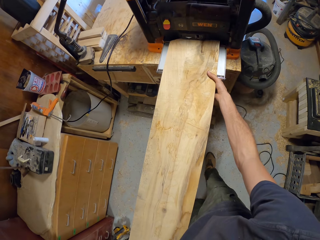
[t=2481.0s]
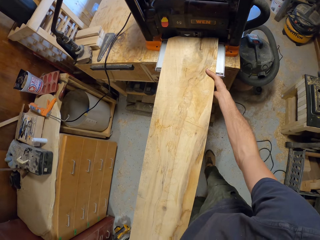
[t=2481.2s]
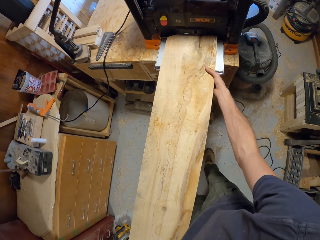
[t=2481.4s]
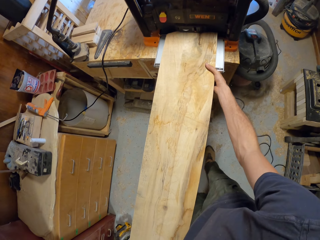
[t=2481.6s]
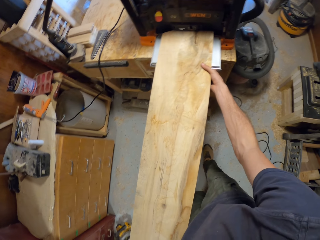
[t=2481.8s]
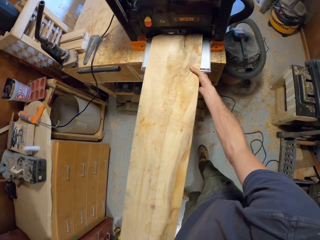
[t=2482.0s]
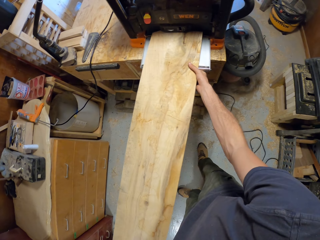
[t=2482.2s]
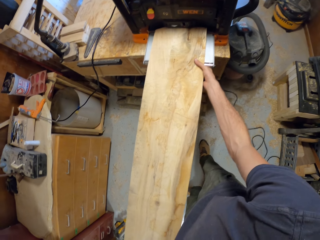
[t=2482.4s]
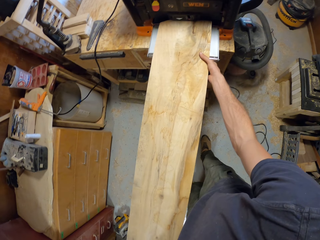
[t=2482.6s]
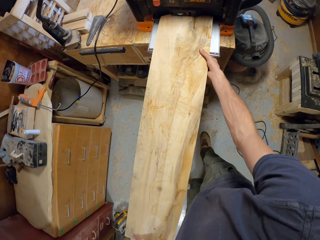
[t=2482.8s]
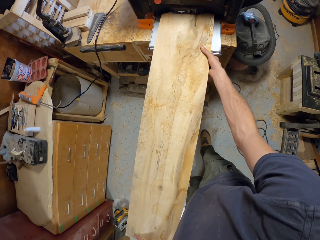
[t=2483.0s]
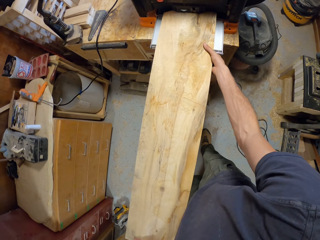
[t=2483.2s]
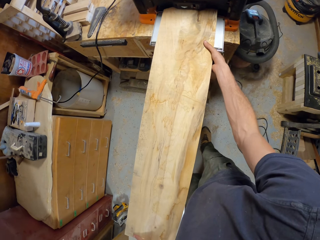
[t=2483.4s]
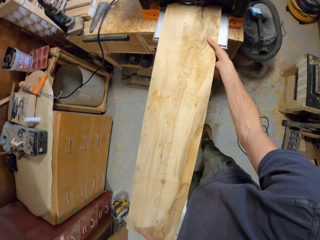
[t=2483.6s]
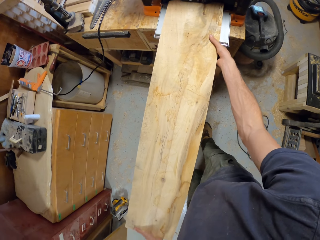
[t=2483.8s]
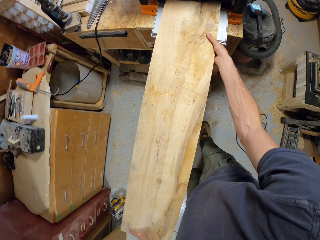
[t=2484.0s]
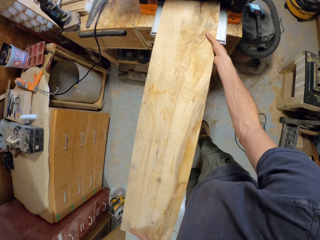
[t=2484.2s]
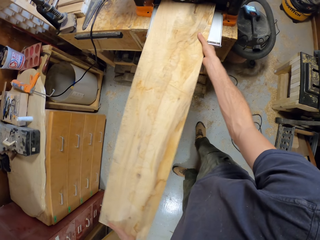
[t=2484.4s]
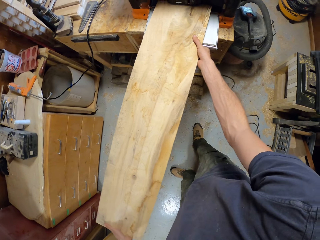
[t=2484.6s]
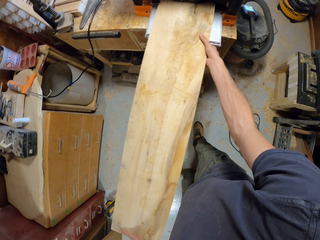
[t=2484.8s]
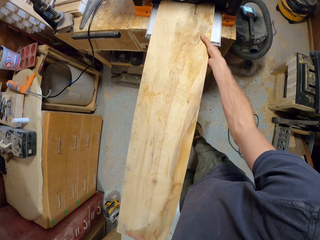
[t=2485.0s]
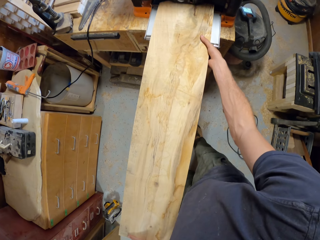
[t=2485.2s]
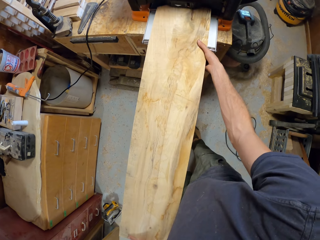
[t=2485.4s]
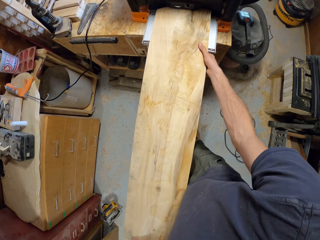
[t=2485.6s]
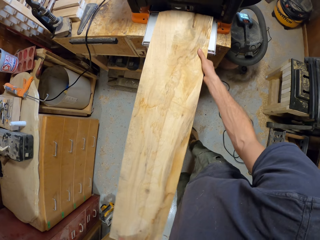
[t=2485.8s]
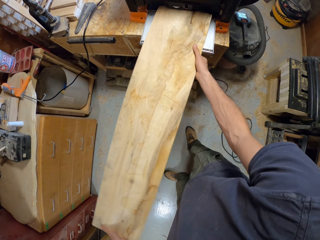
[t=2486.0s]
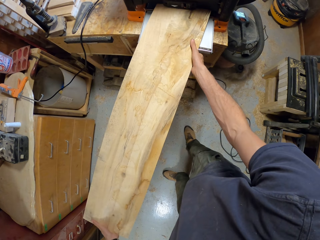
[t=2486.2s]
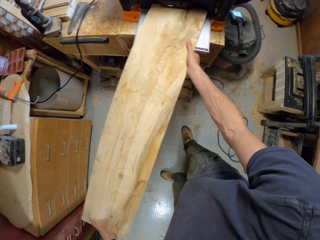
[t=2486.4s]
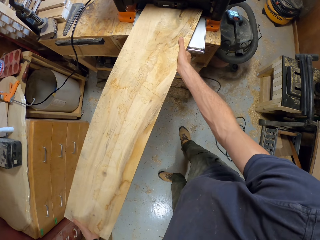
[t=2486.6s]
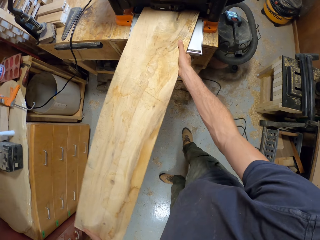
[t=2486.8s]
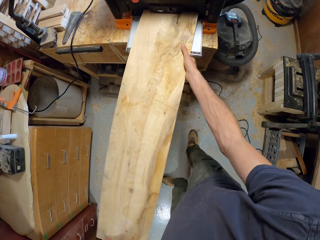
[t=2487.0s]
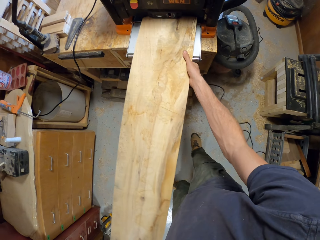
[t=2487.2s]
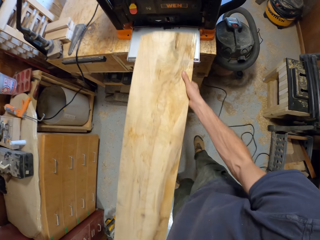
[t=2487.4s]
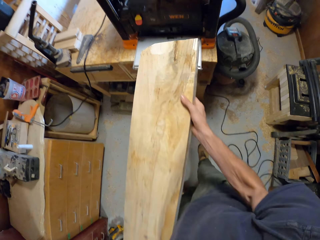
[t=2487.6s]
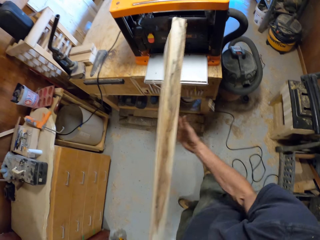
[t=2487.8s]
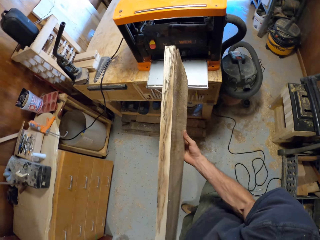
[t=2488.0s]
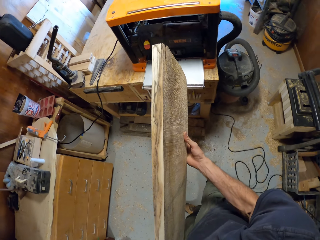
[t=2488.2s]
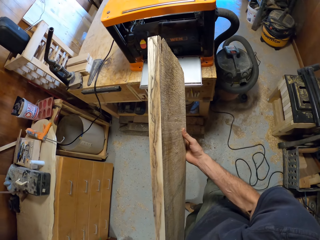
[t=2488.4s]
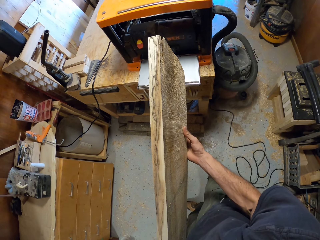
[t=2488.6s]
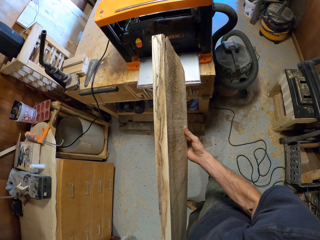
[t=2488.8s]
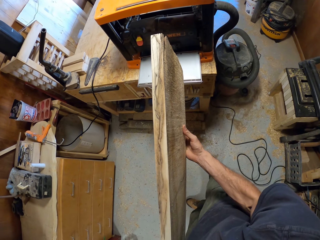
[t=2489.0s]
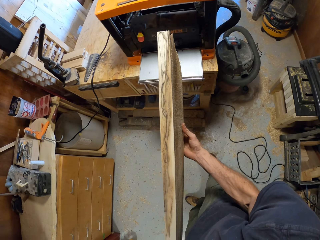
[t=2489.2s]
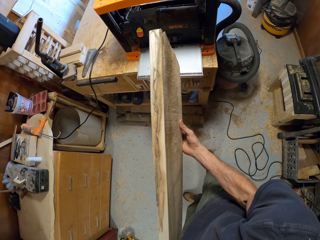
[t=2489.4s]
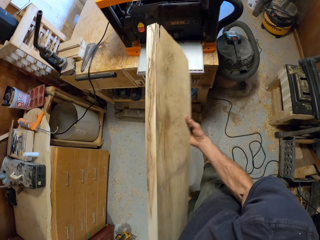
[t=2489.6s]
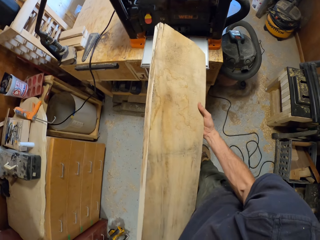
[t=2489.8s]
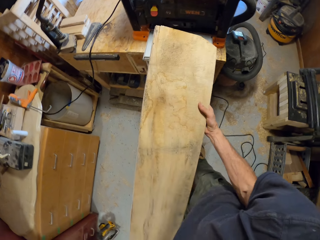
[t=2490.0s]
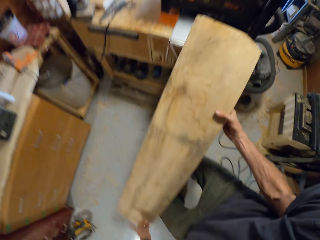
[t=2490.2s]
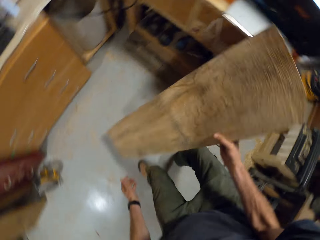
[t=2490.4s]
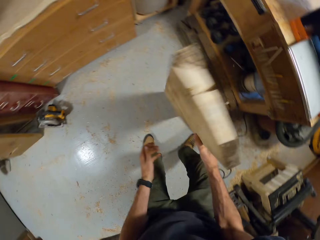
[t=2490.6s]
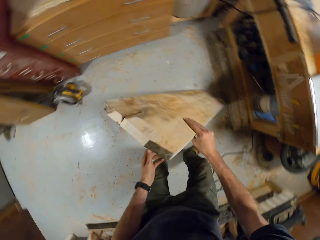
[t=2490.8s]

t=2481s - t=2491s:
The camera wearer inserts the timber in the wood lathe machine. They turn the timber.

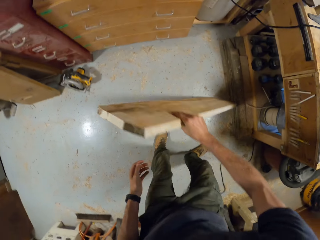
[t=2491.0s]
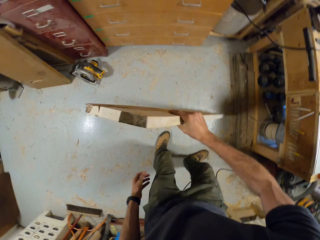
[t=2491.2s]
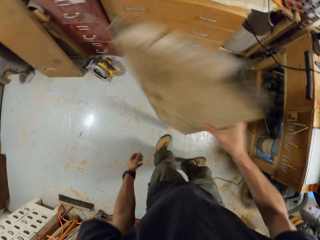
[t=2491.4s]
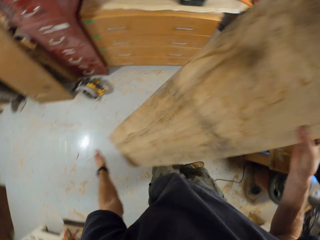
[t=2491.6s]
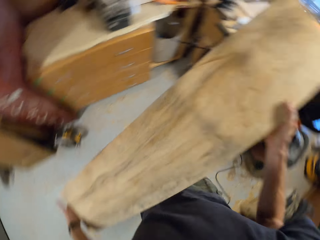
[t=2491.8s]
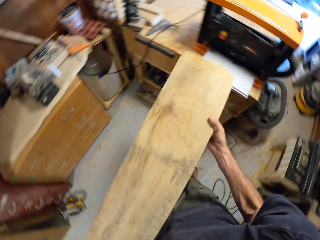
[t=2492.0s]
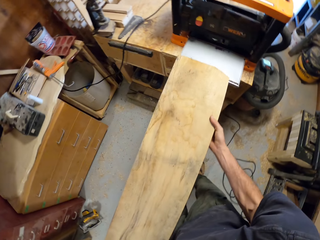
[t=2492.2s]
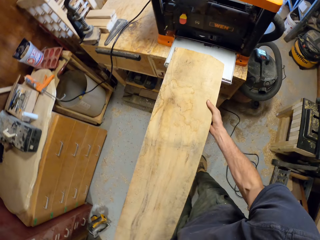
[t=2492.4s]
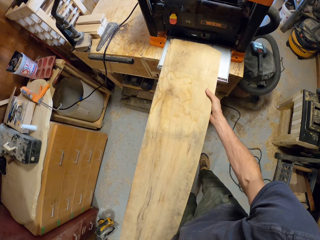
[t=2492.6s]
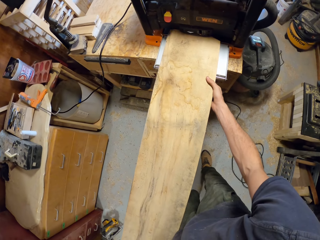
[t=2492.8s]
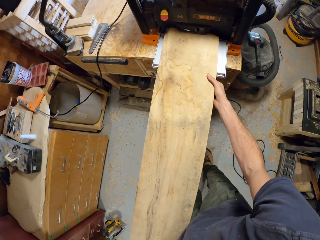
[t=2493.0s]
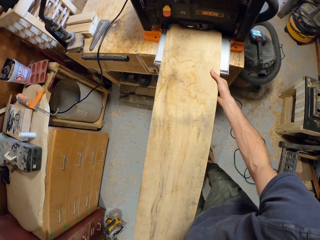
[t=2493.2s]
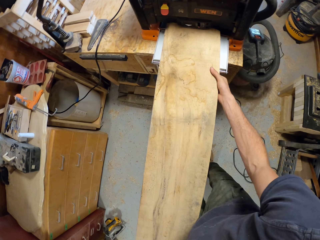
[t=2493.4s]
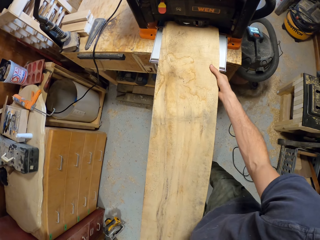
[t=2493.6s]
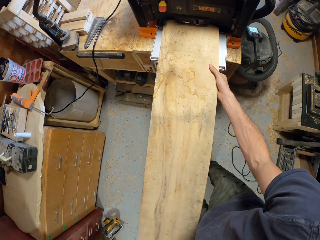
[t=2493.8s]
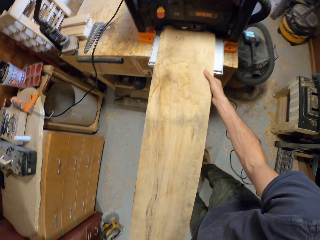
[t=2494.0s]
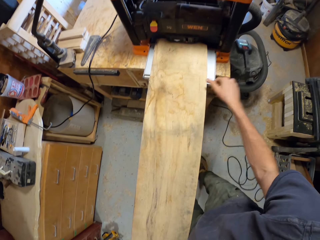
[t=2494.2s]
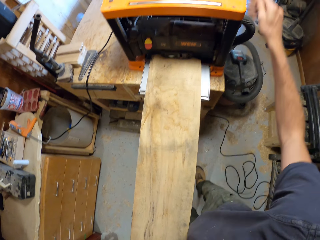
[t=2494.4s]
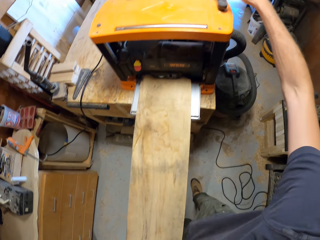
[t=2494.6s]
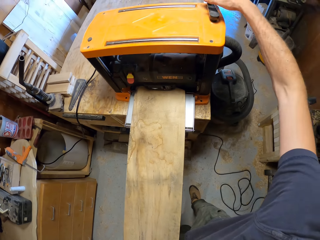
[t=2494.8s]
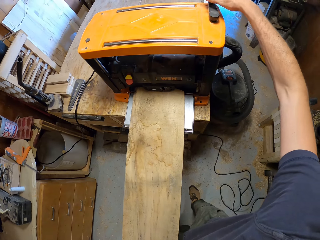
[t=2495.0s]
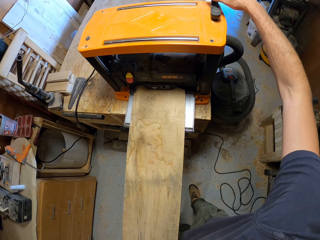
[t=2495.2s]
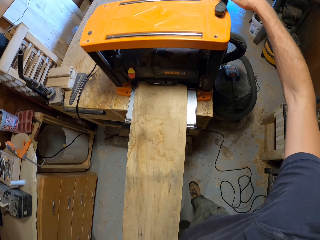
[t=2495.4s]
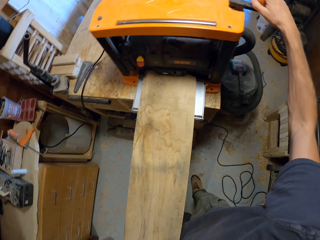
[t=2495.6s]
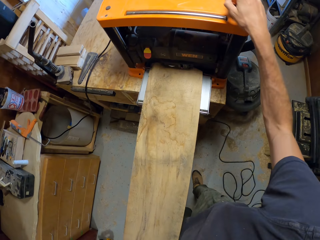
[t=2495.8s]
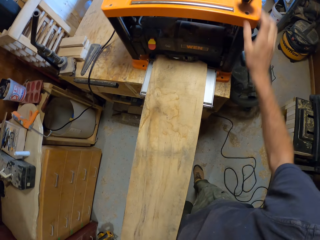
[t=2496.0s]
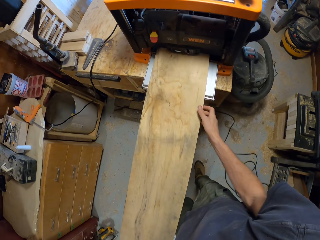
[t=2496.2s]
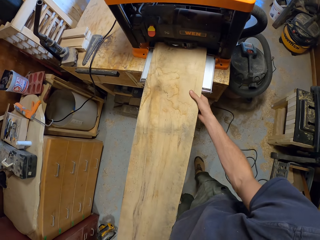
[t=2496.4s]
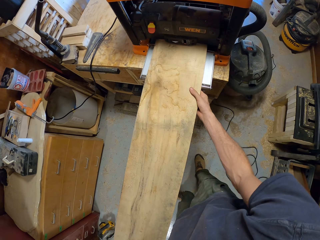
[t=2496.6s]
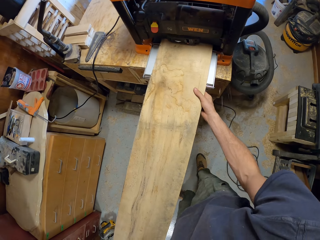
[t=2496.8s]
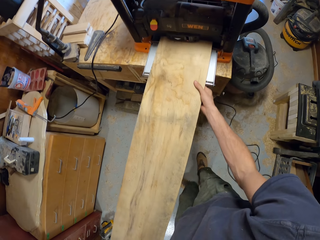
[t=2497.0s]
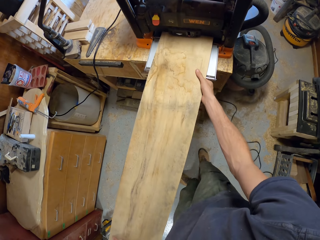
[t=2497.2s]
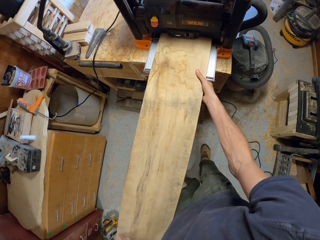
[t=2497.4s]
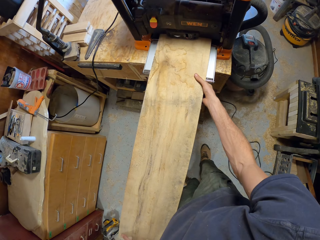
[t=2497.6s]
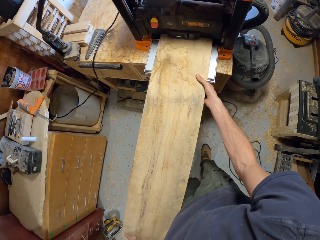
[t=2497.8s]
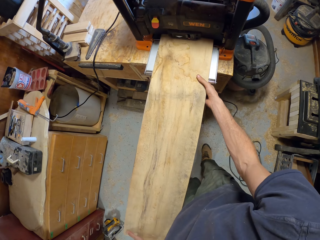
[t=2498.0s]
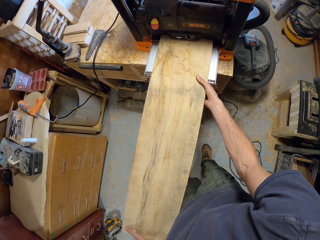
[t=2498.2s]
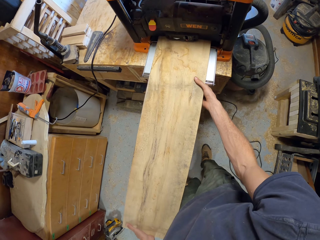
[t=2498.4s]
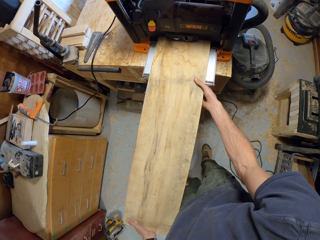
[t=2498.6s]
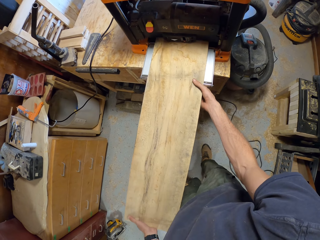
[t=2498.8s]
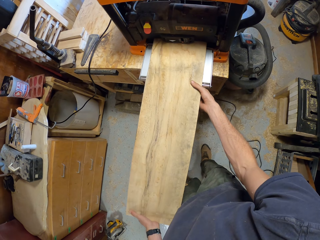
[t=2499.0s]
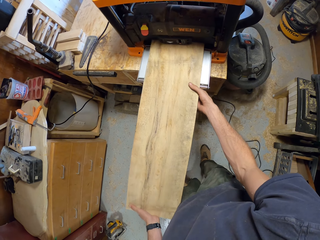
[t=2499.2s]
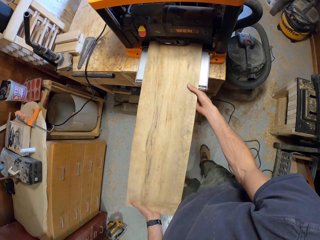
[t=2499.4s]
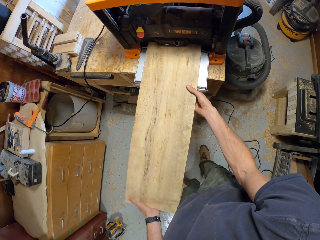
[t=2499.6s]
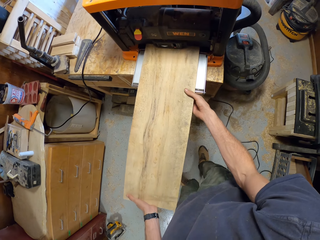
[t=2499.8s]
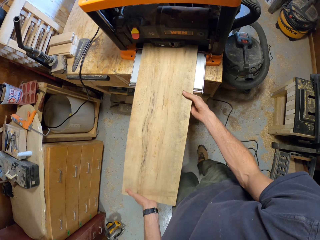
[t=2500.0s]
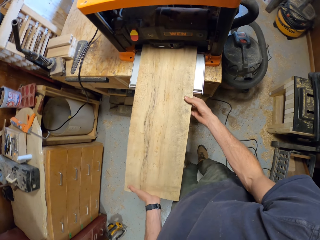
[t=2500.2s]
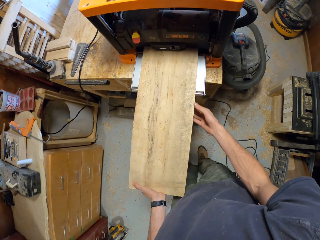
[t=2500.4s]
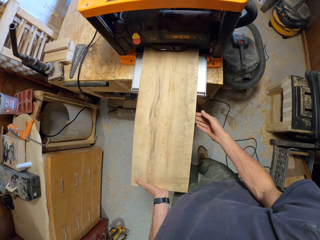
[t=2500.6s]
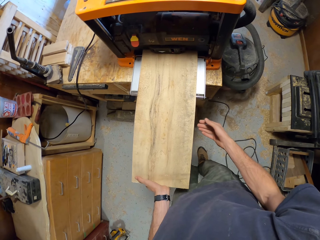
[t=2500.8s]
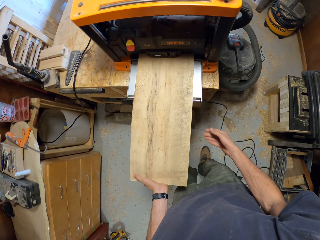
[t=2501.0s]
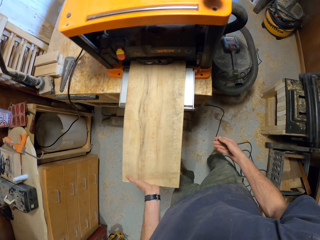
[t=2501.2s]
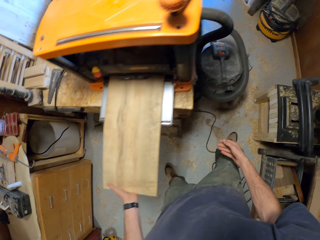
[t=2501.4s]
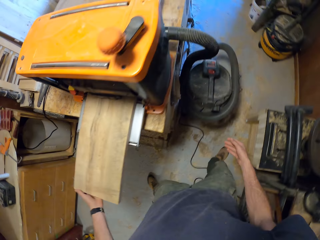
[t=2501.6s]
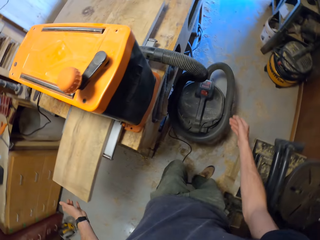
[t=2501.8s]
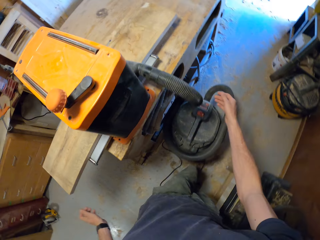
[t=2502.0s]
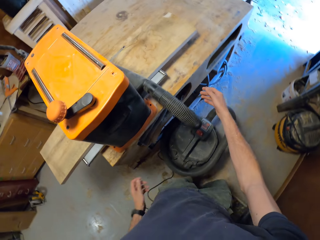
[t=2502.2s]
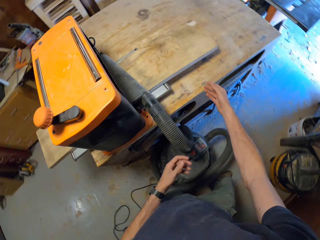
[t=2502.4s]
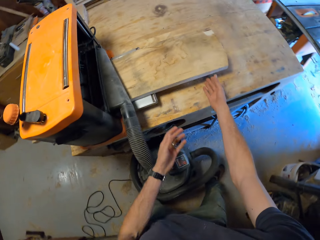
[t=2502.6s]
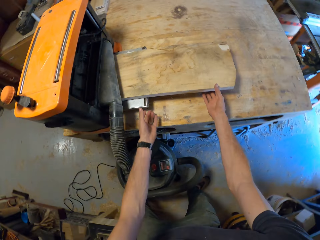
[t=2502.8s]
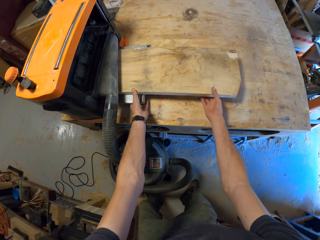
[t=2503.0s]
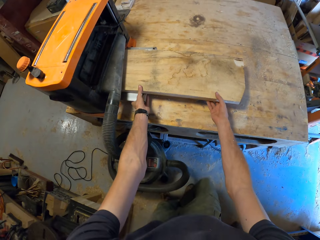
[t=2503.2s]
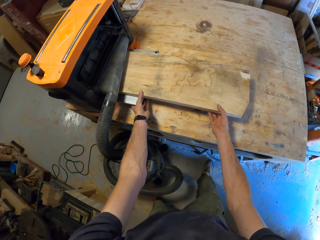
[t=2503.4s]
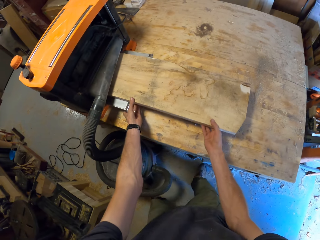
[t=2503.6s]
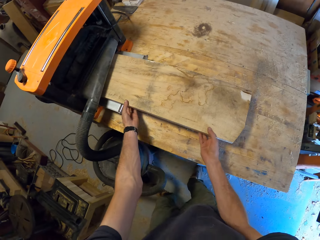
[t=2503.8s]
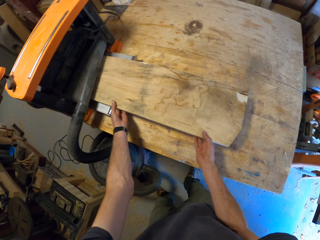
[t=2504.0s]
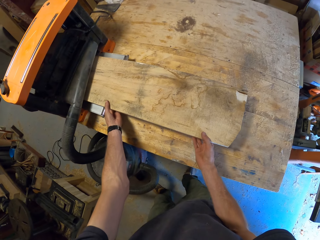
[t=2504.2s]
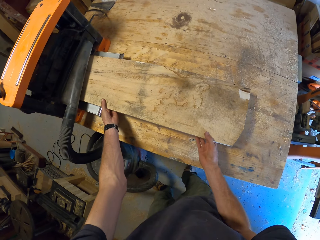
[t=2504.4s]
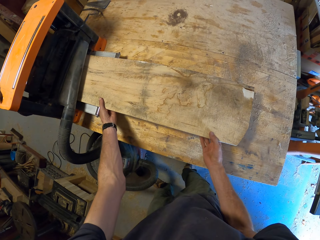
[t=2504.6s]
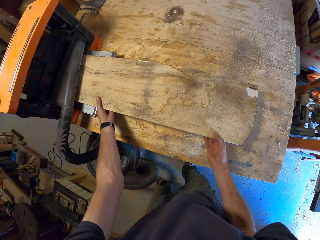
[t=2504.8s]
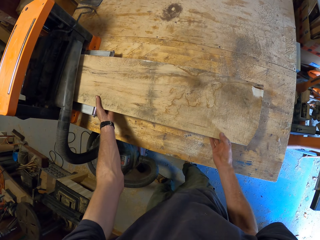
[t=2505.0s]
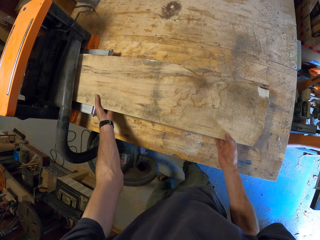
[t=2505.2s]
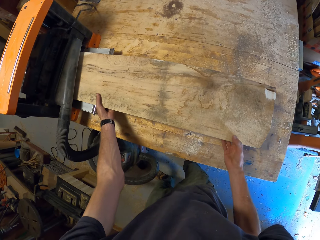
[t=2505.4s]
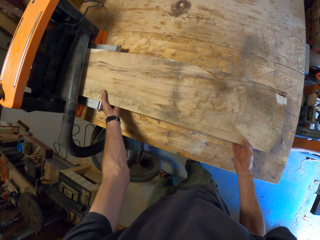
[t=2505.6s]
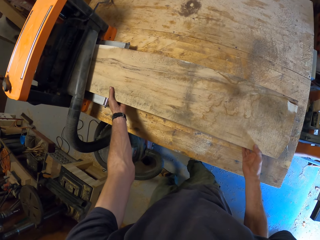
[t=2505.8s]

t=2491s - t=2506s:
The camera wearer flips the slab of wood with both hands. He trims the slab of wood with the wood planer with both hands. He inserts the timber in the wood lathe machine. He switches the wood lathe knob. He passes the timber through the wood lathe machine. He walks to the other side of the wood lathe machine. He removes the timber from the wood lathe machine.
